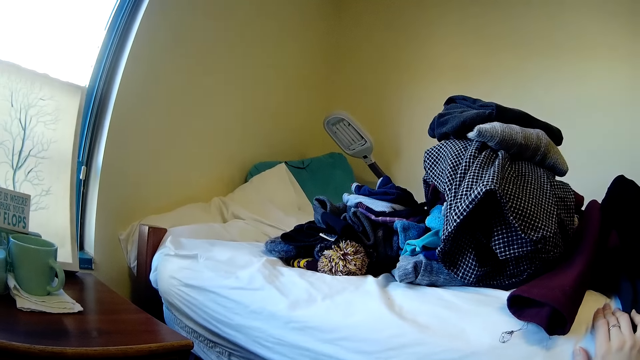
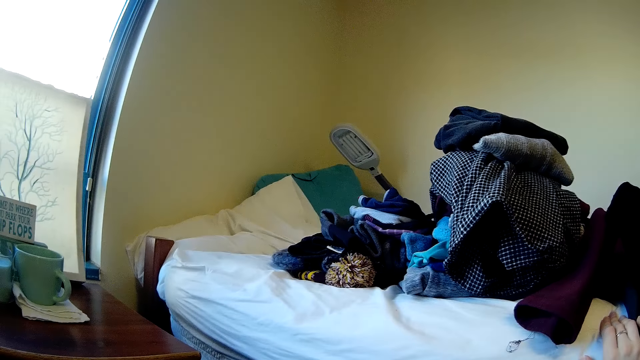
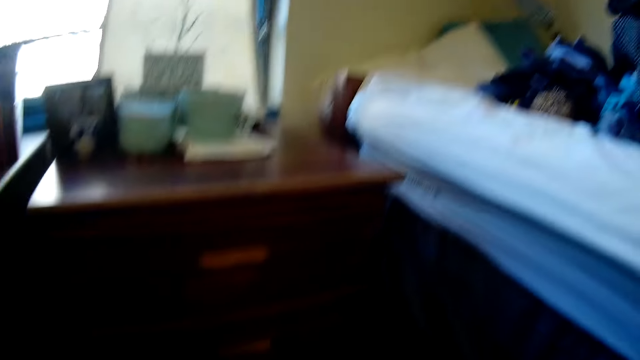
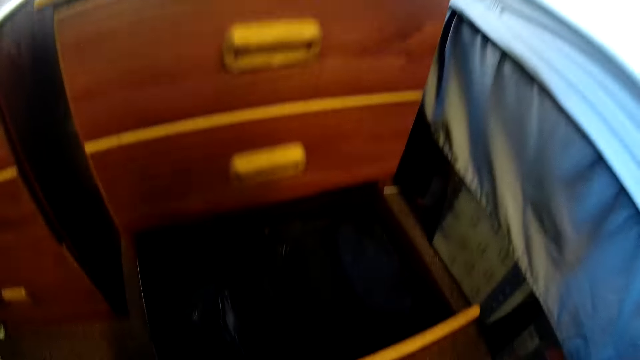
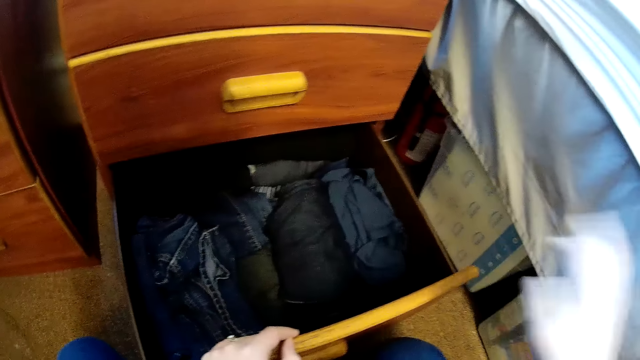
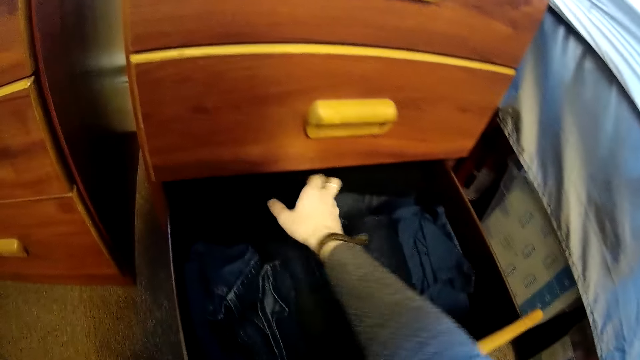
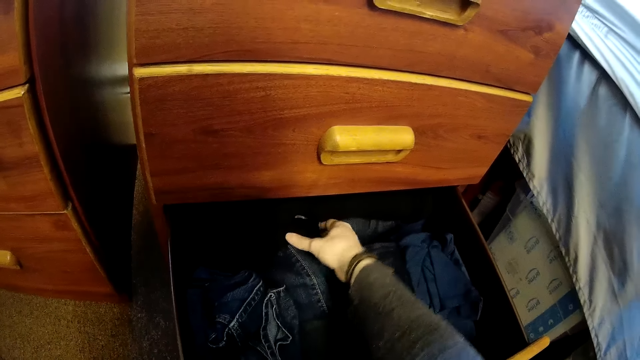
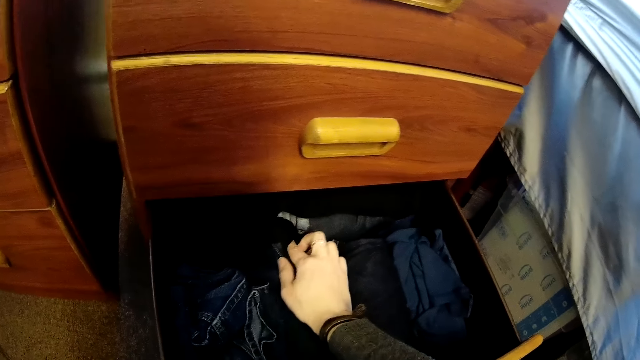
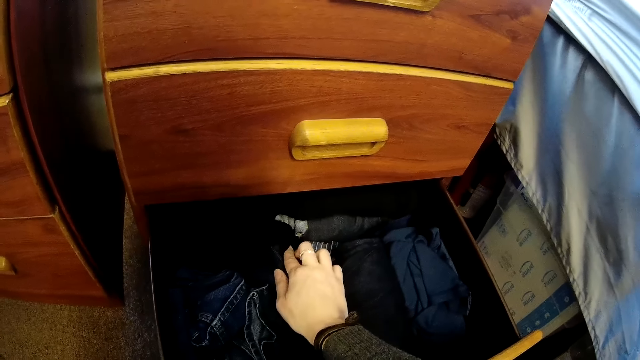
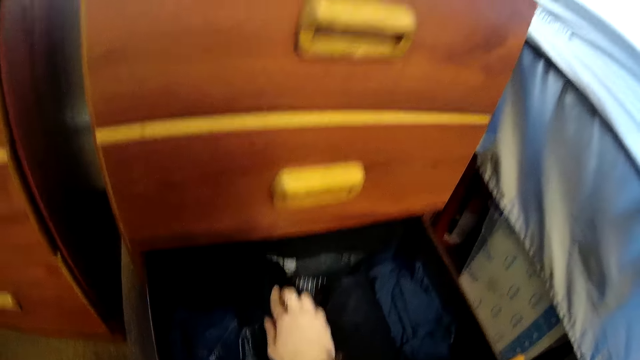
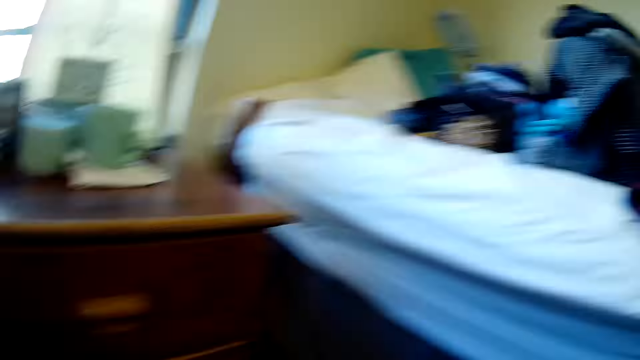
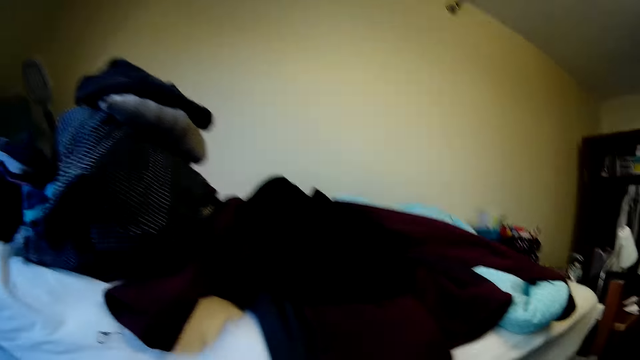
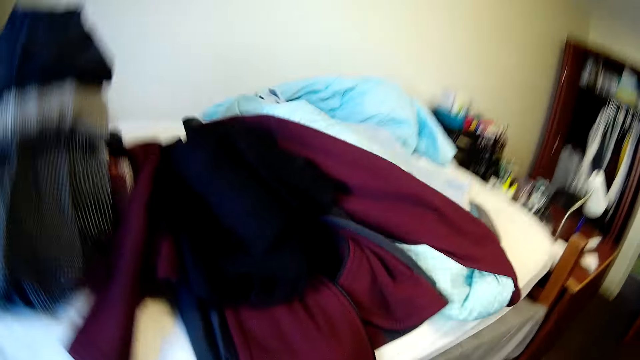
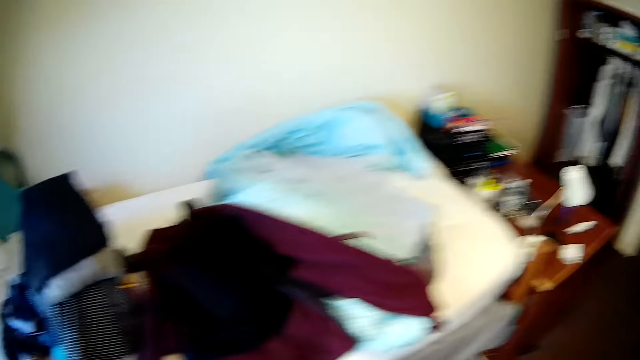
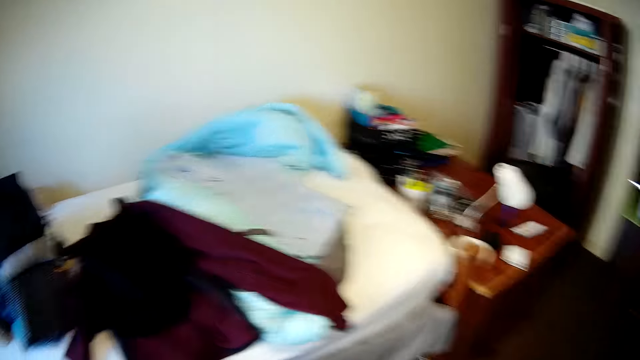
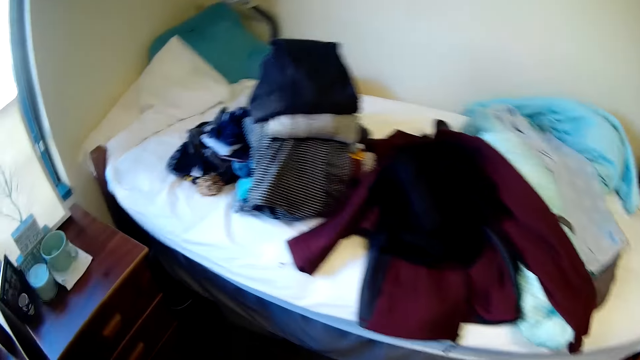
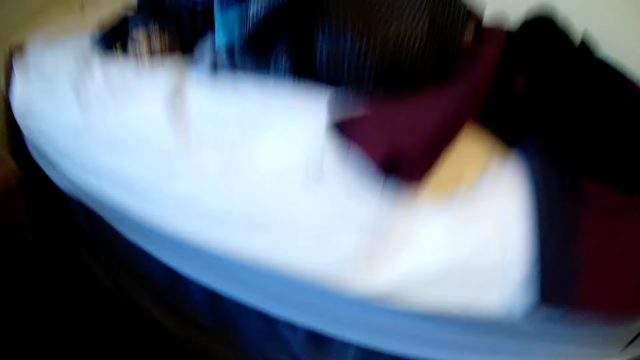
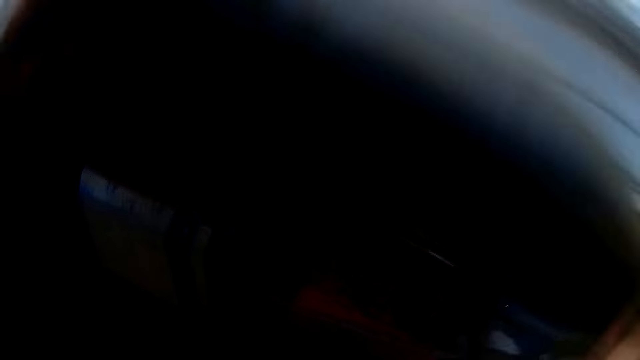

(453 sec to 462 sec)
The camera wearer picks a cloth from the drawer. They look around.

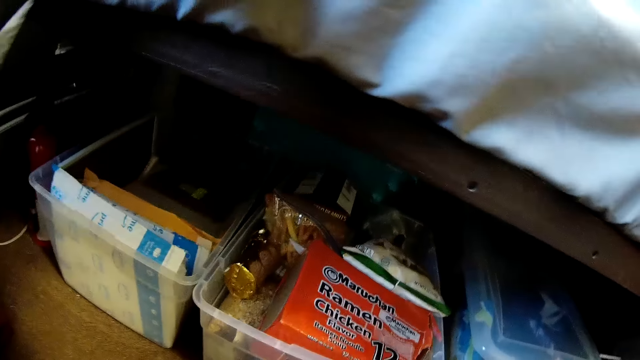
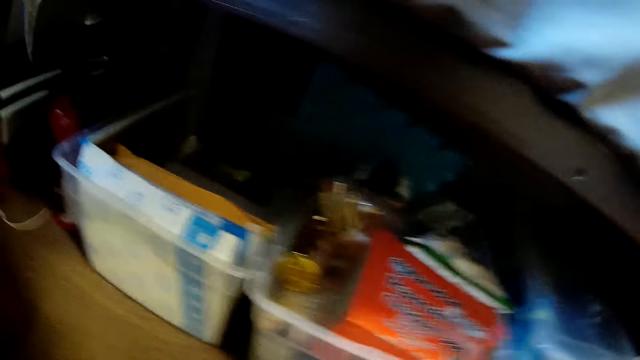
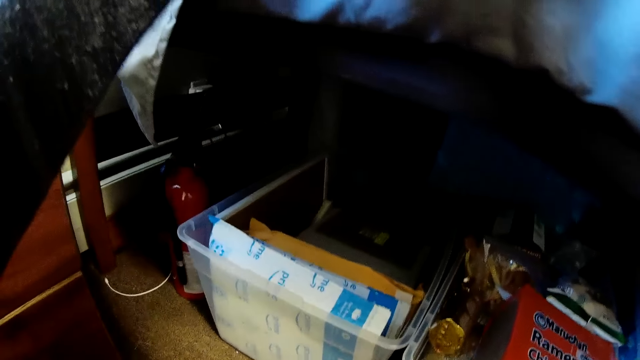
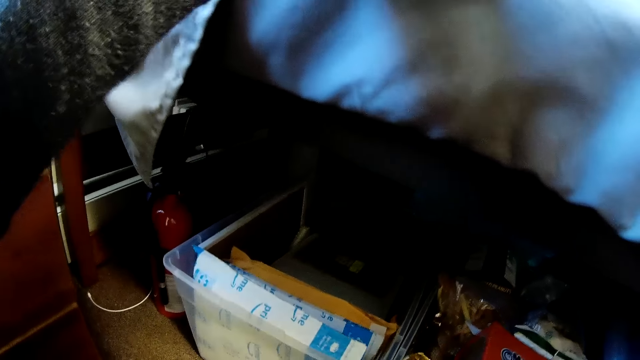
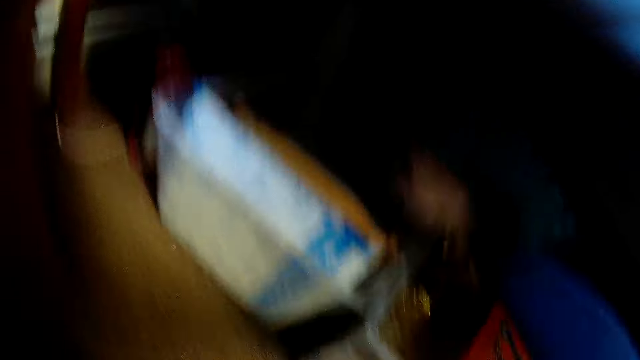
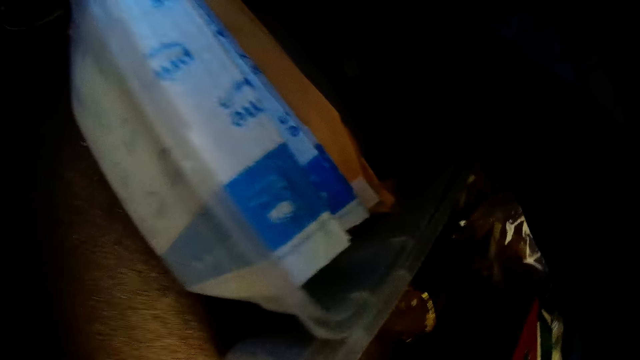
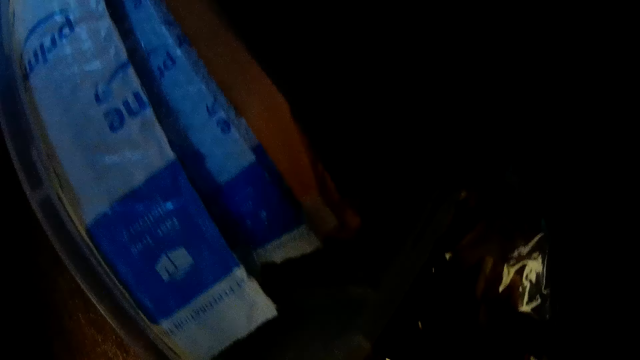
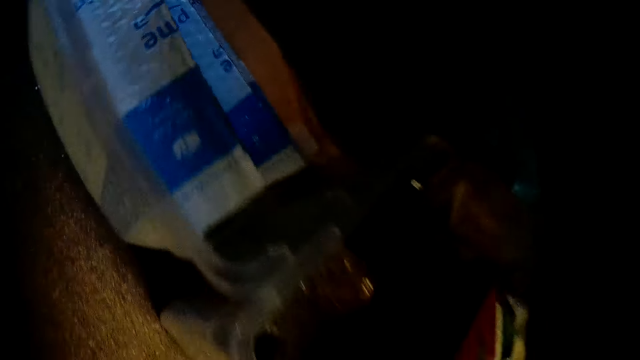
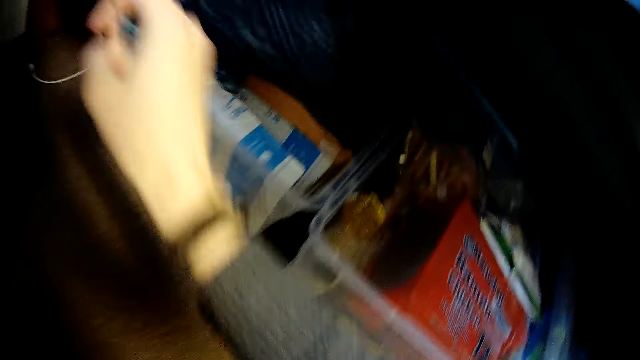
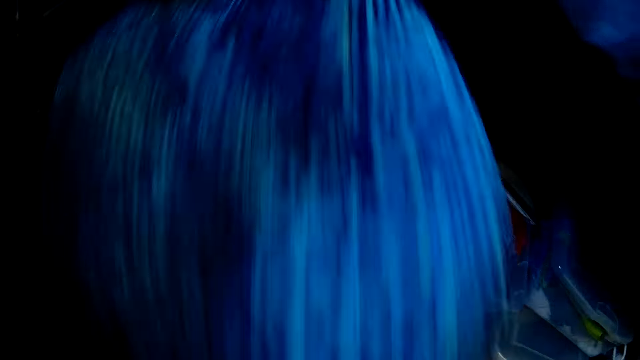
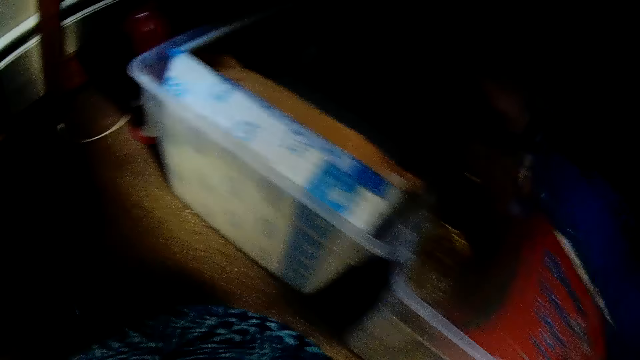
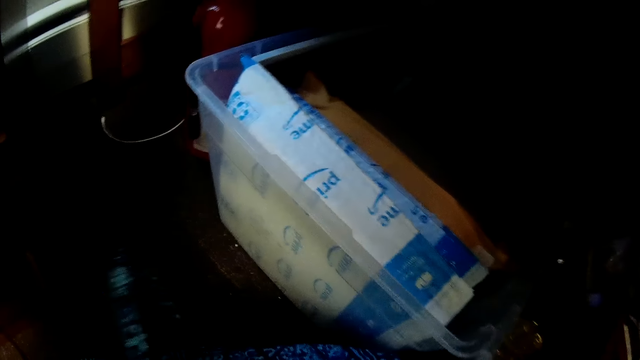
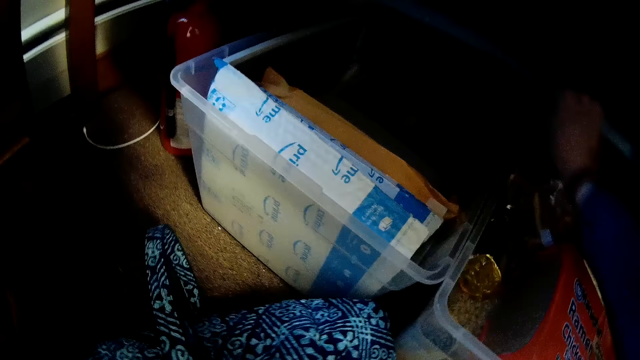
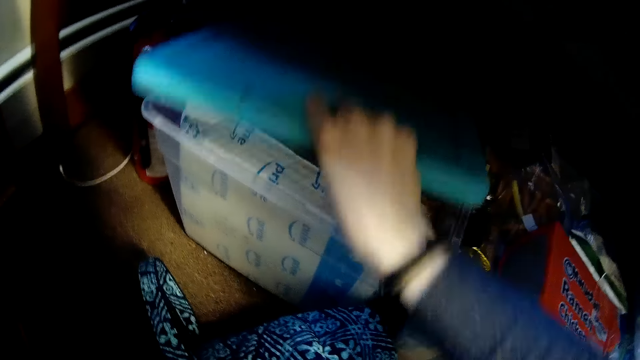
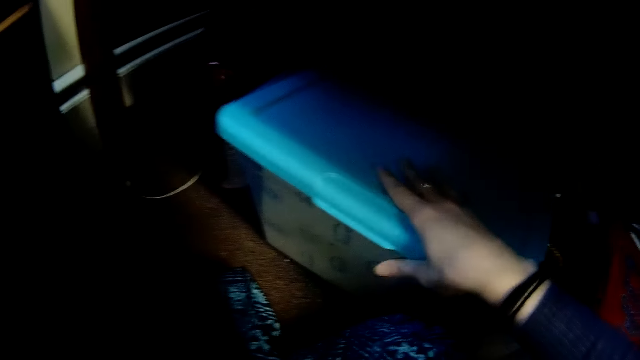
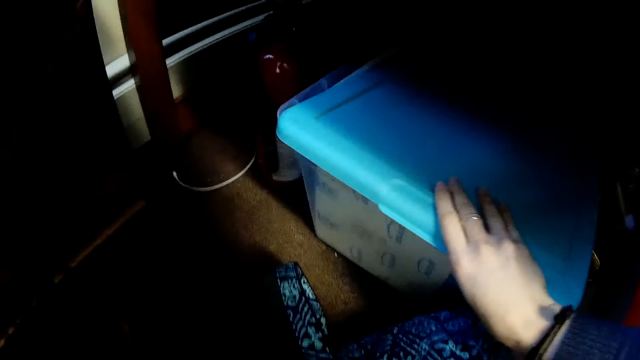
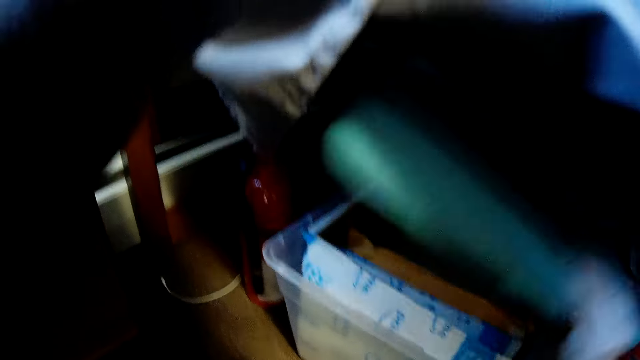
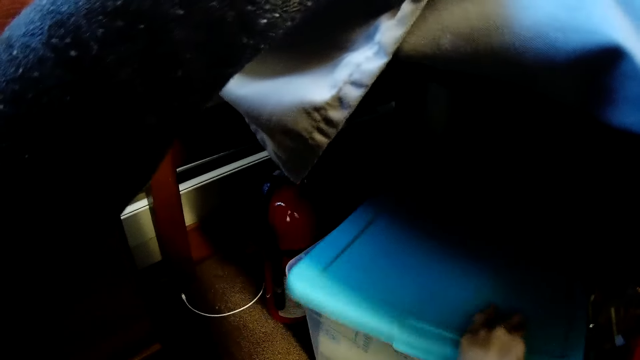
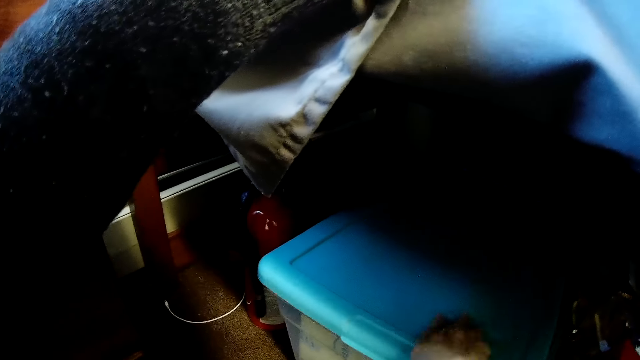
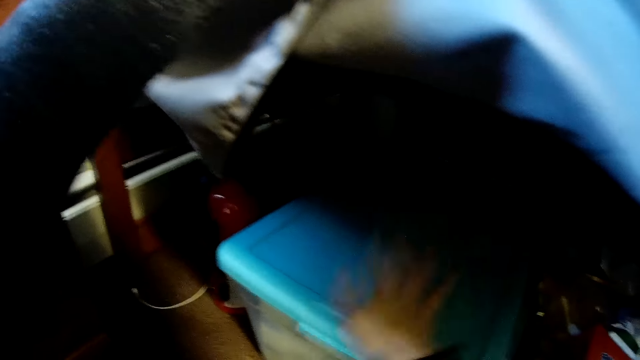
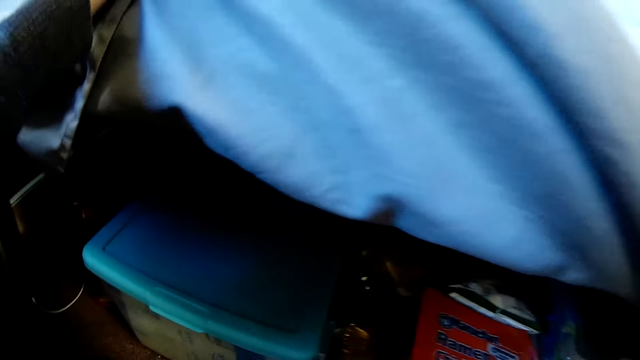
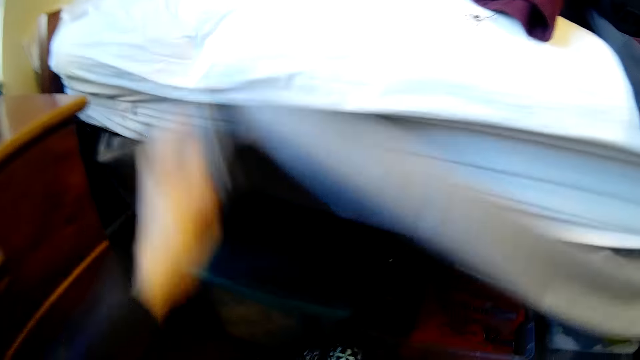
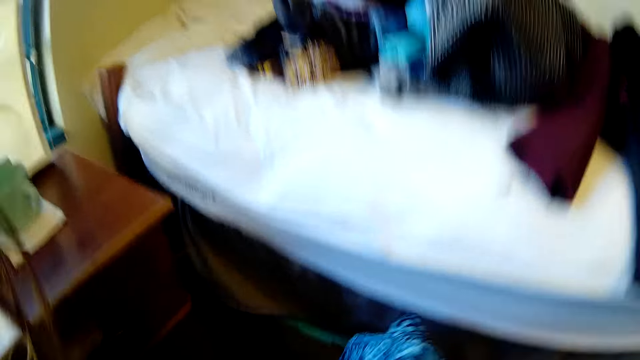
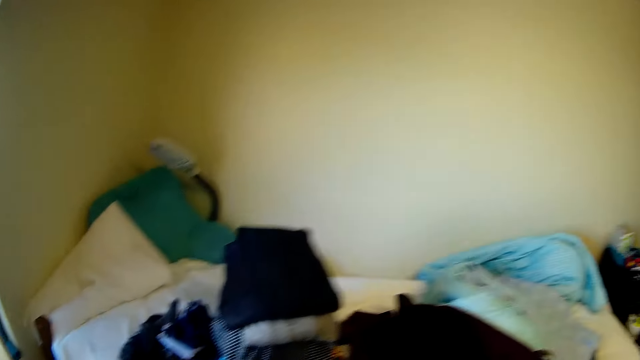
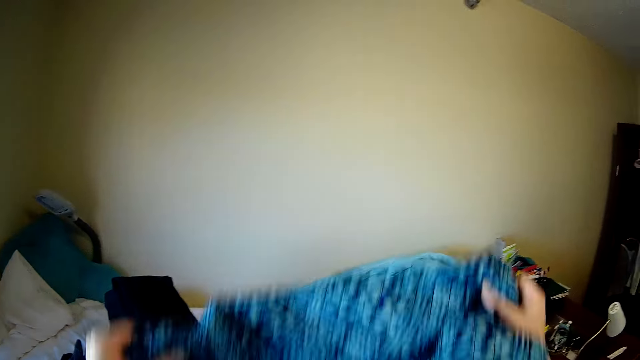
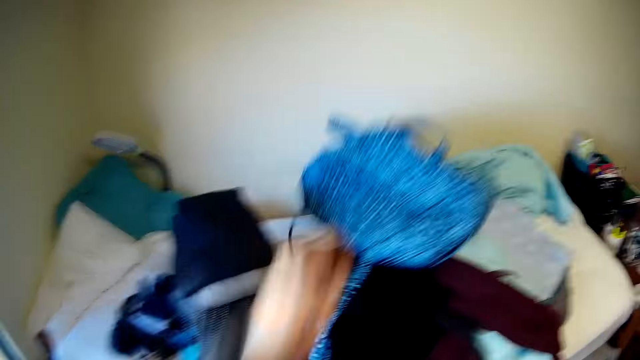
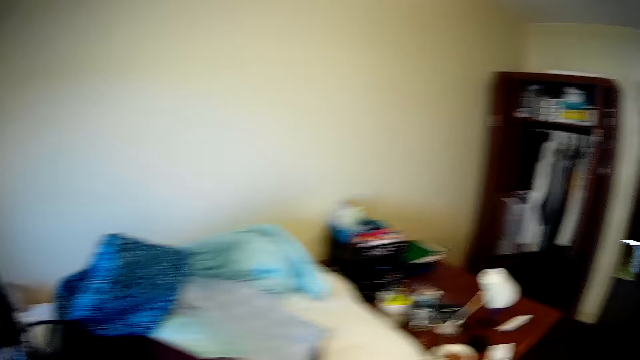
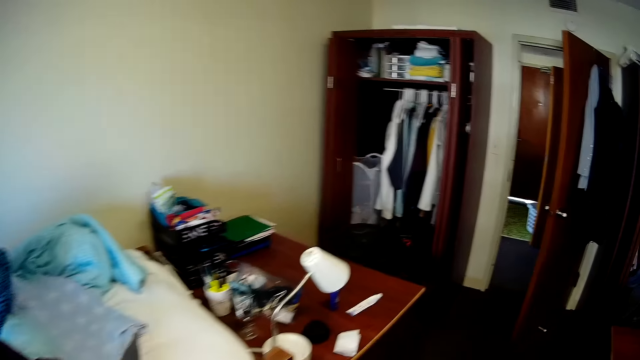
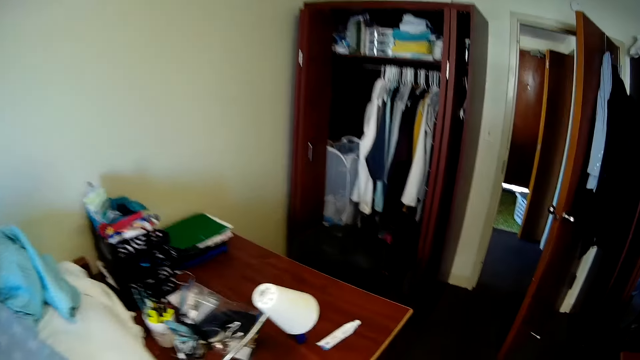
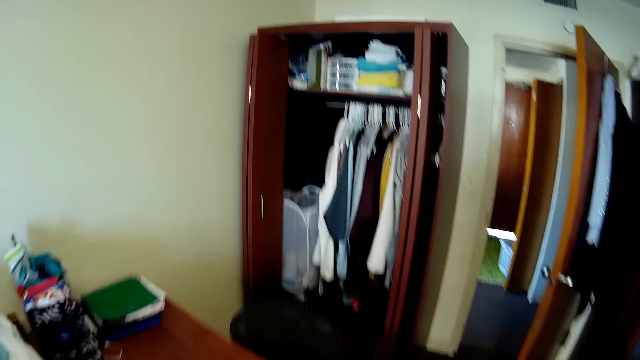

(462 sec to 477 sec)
The camera wearer looks under the bed. They pick the bag. They close the plastic tin. They close the sheets. They throw the bag over the clothes on the table. They walk around.
